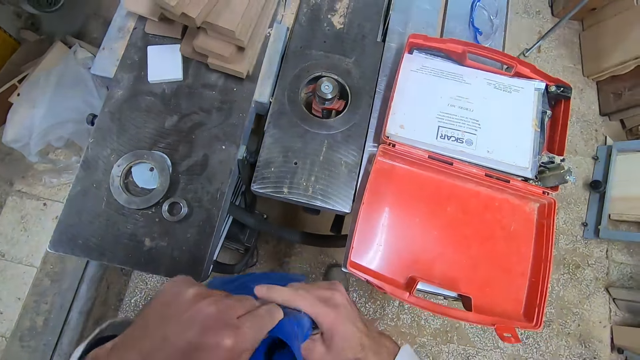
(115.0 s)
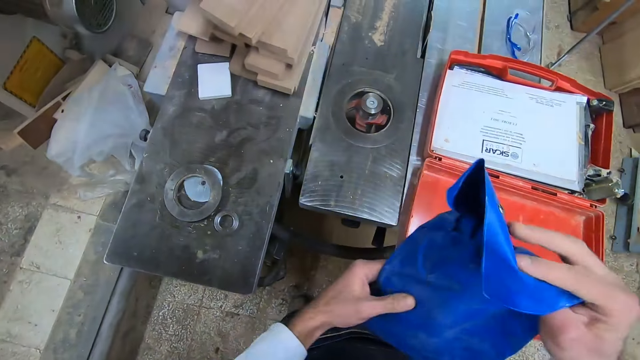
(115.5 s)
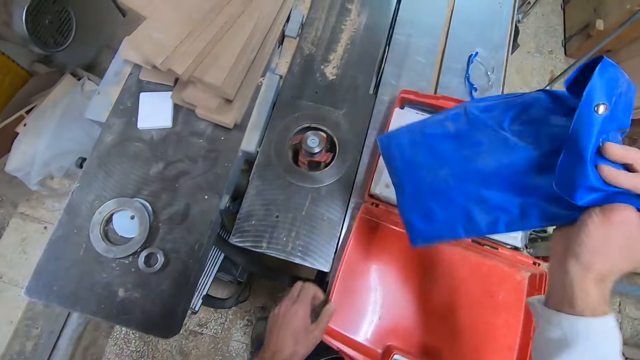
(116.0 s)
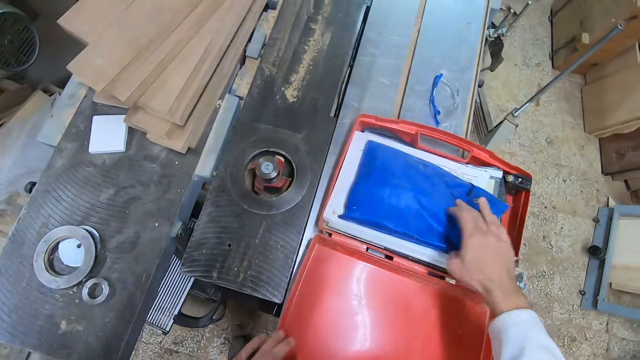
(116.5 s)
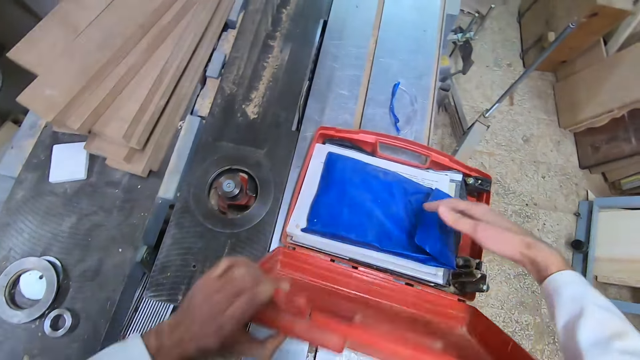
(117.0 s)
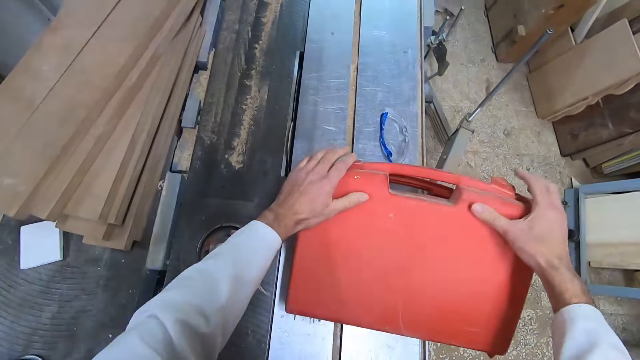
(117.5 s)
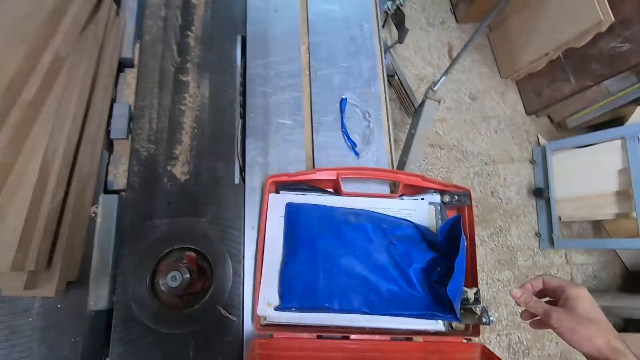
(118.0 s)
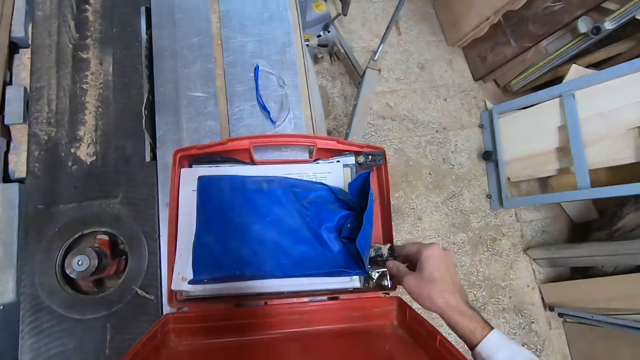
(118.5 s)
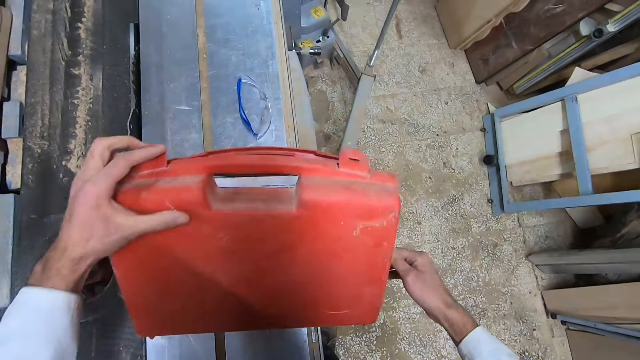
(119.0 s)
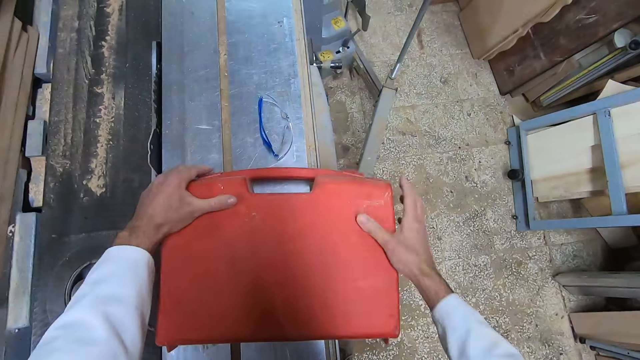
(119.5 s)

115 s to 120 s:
The camera wearer folds the plastic bag. They put the wrench pack in the tool box. They put the plastic bag on the toolbox. They close the toolbox. They open the toolbox. They adjust the contents of the toolbox. They close the toolbox.

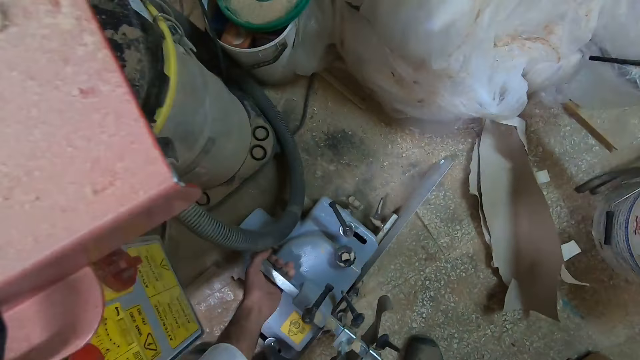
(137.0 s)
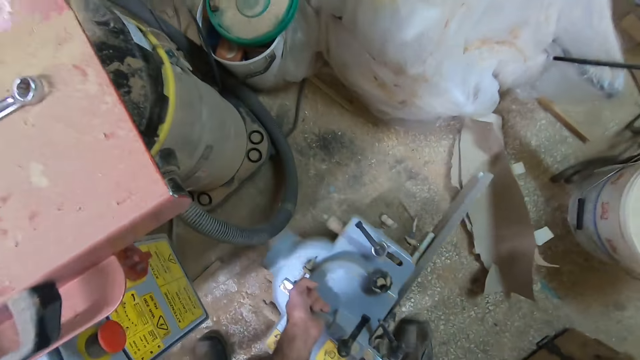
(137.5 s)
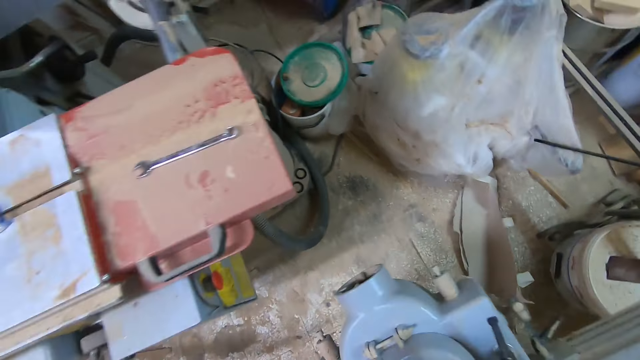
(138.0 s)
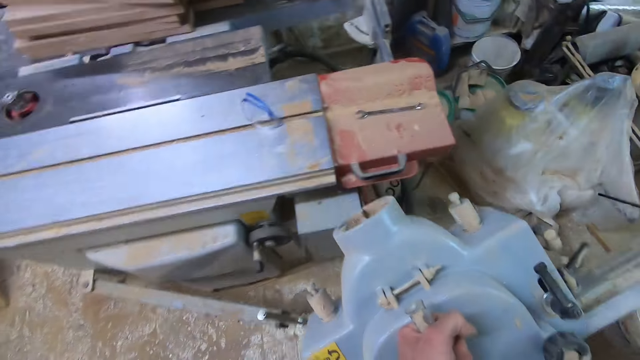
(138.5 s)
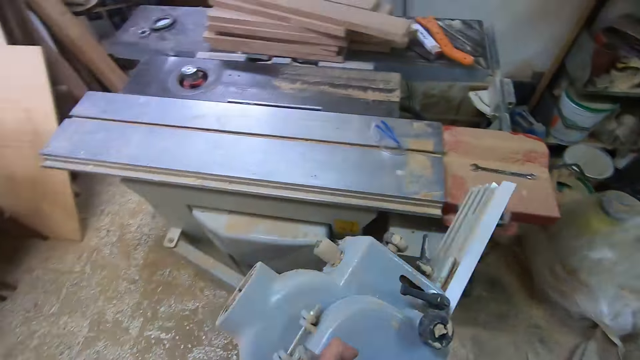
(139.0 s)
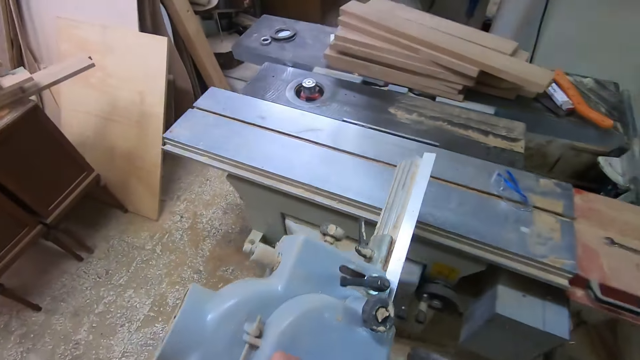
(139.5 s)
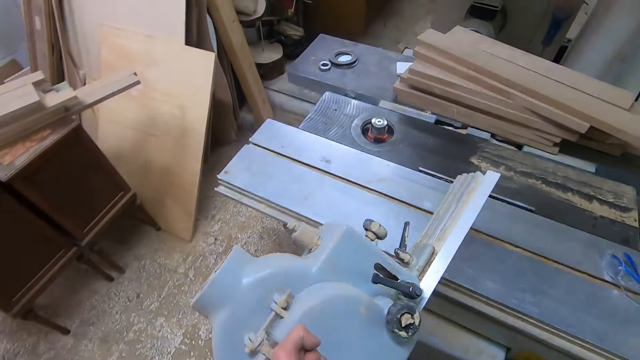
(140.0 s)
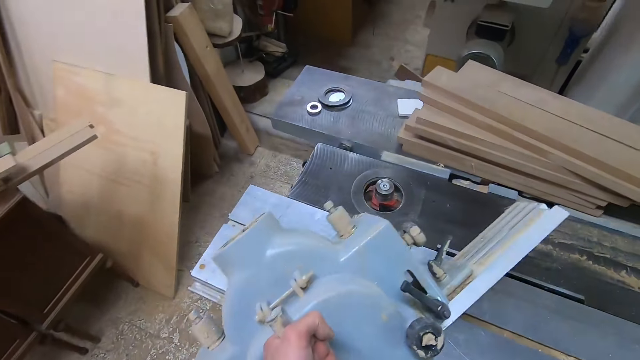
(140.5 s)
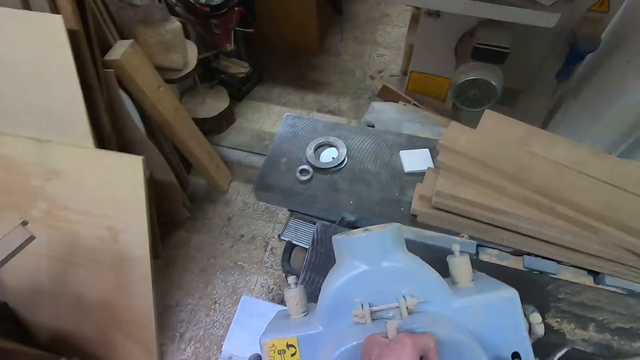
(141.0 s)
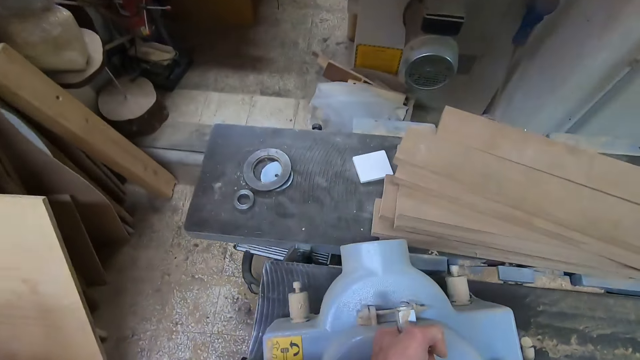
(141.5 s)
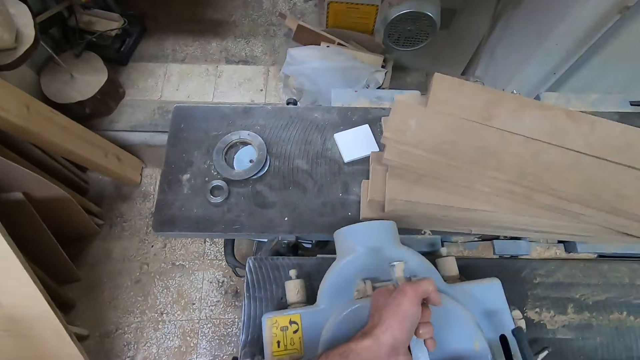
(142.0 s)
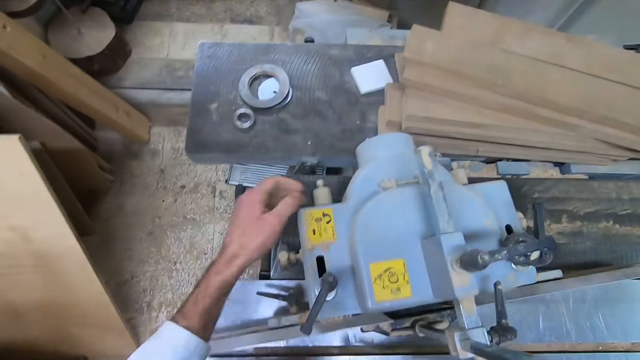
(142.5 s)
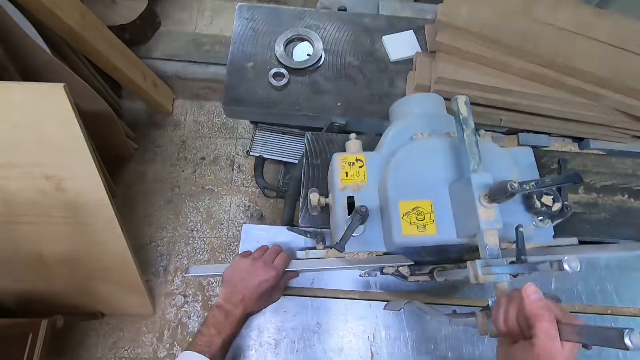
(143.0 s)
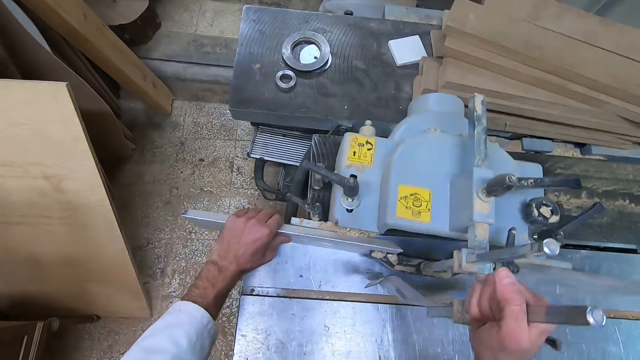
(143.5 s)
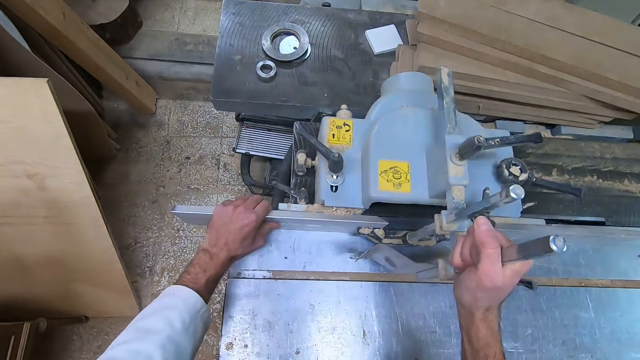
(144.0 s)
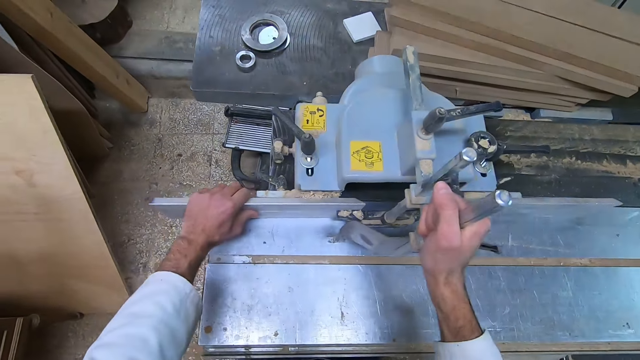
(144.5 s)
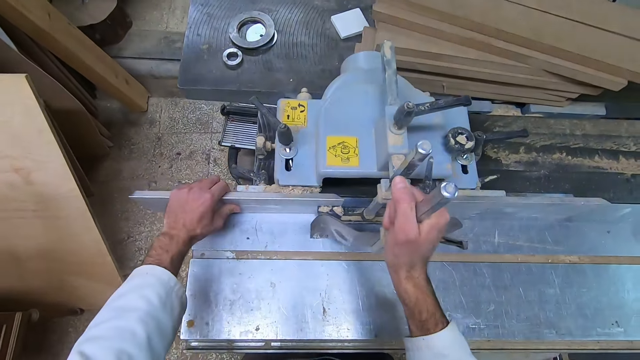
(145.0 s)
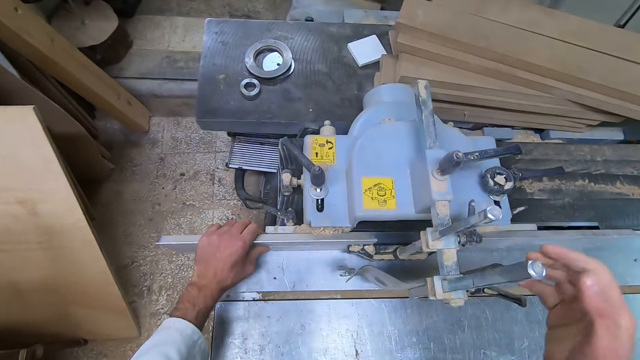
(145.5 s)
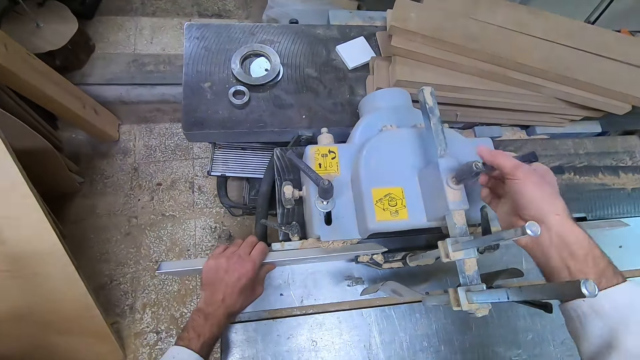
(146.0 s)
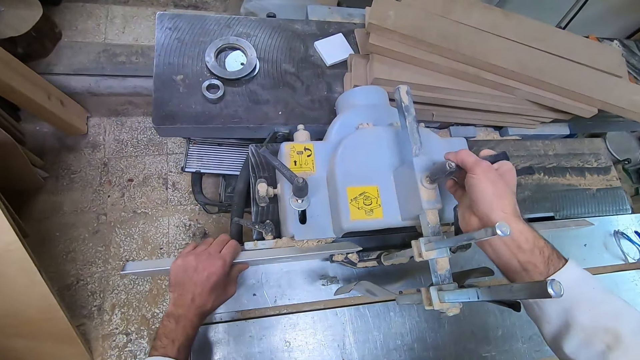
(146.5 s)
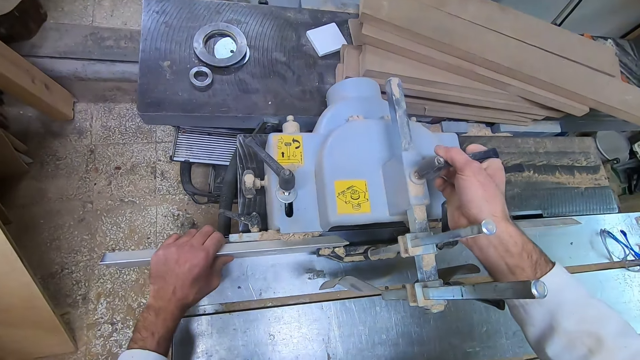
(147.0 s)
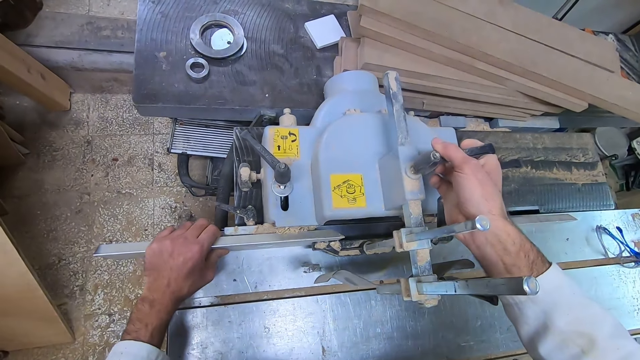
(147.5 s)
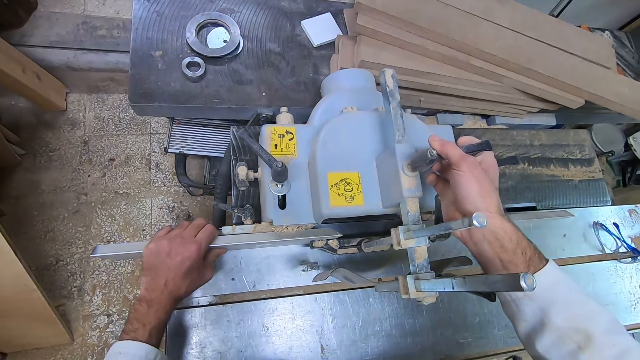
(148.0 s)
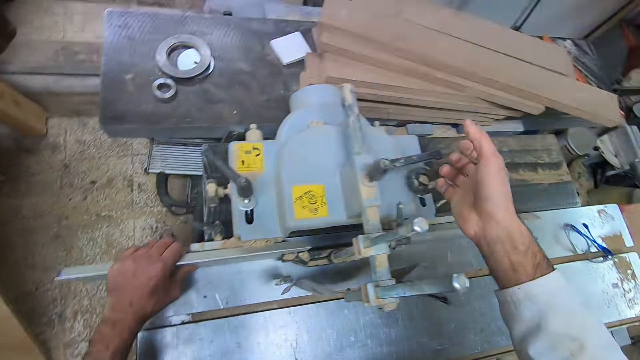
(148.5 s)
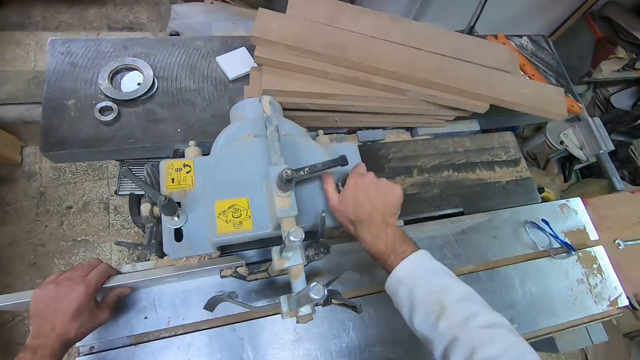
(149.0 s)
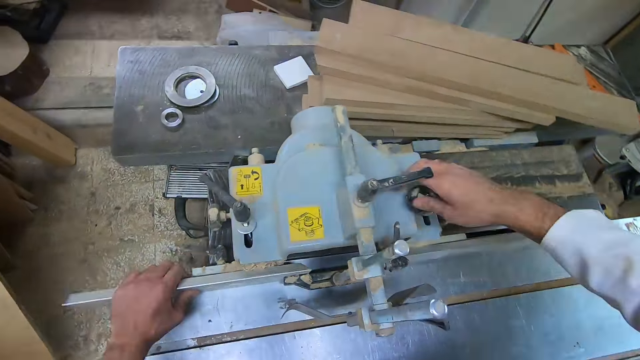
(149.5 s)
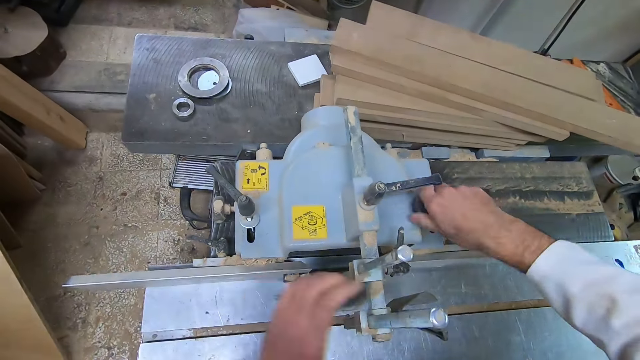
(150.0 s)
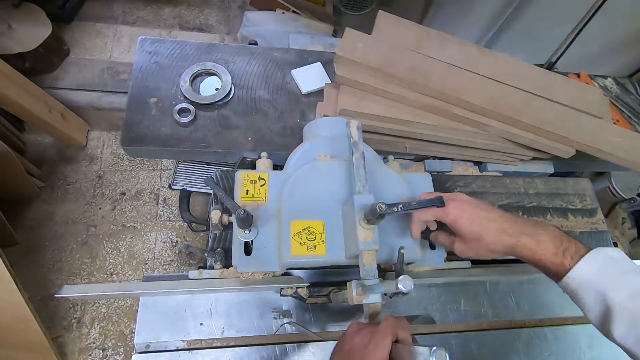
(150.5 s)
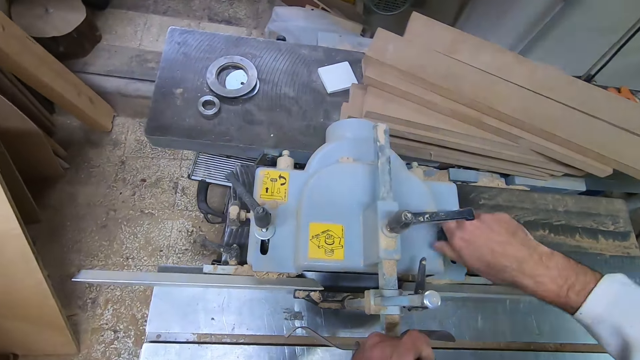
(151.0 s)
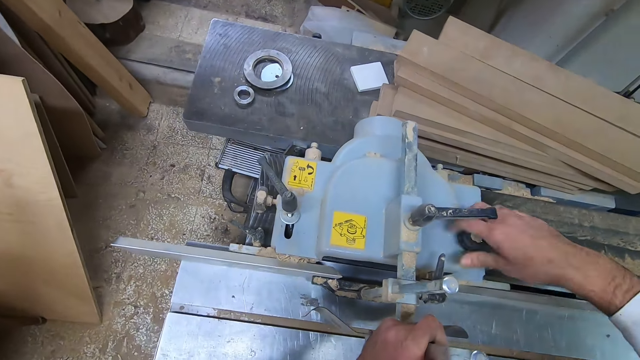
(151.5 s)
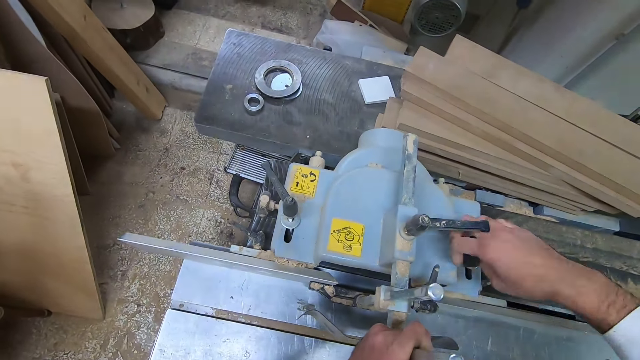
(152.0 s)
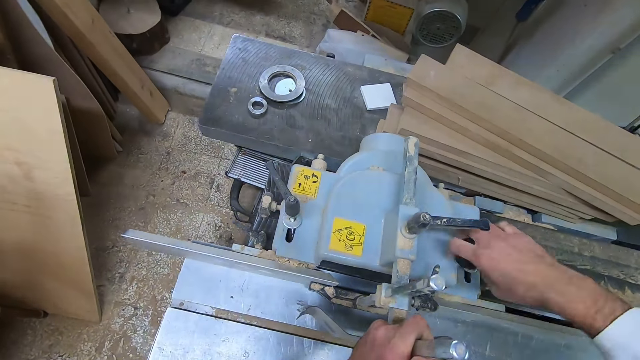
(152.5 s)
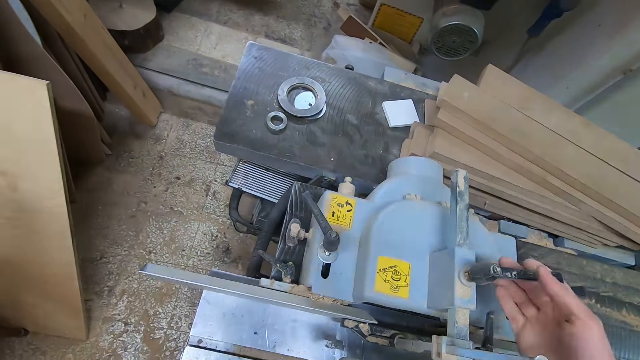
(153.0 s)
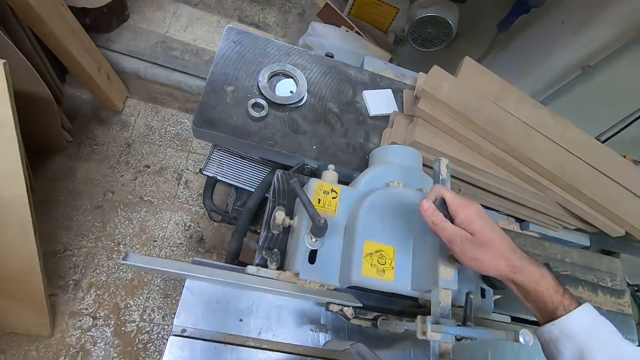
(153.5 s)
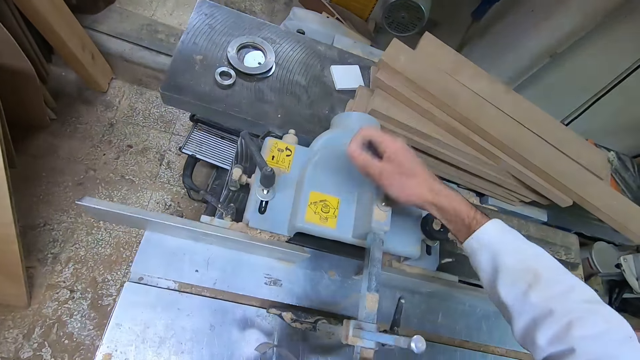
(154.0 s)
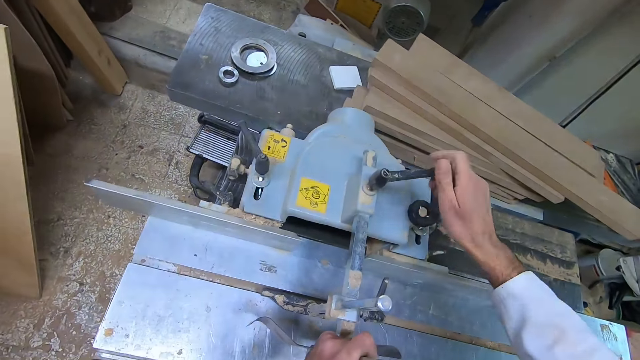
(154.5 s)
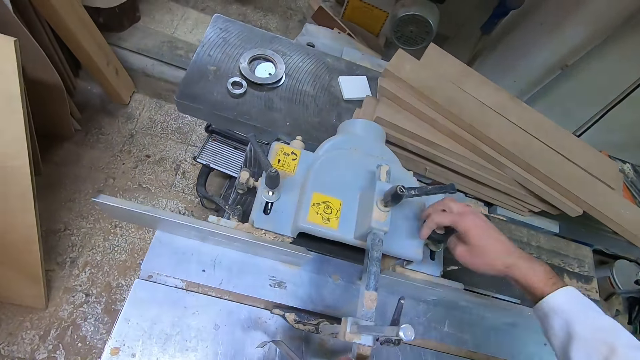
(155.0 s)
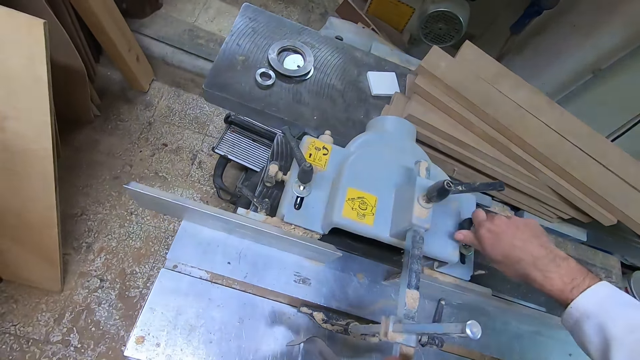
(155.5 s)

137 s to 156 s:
The camera wearer picks up something. They carry a dust collector from the floor to the workbench. They place the dust collector on the fixed part of the table saw. They adjust the dust collector. They loosen a knob on the dust collector. They turn a handle on the dust collector. They pull out a part of the dust collector. They open the clamp. They loosen the knob on the dust collector.
